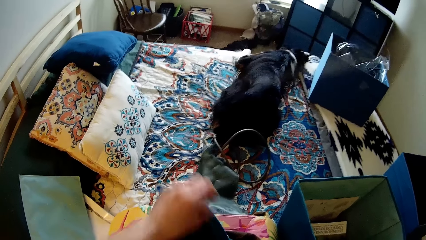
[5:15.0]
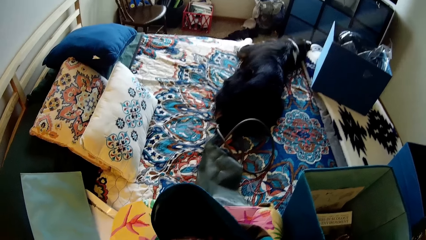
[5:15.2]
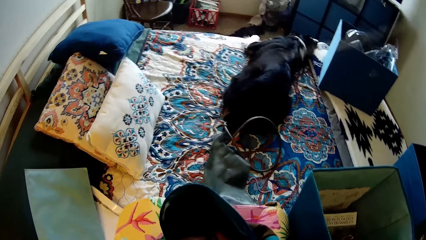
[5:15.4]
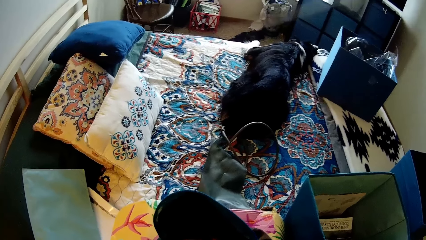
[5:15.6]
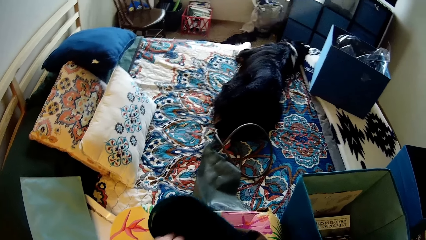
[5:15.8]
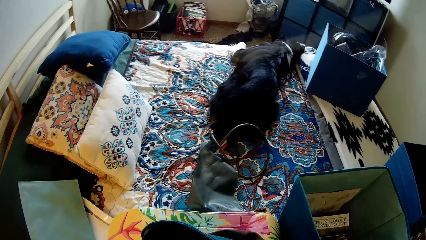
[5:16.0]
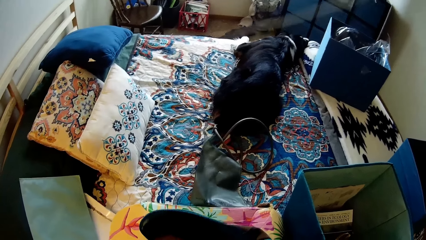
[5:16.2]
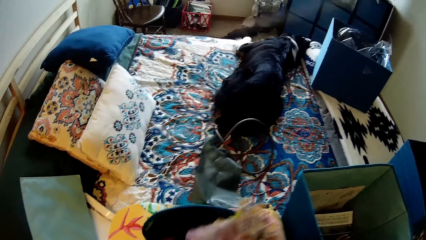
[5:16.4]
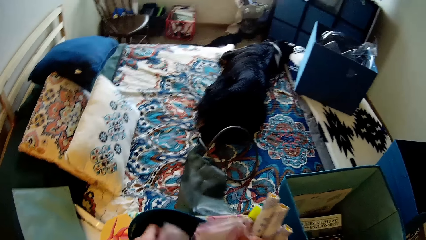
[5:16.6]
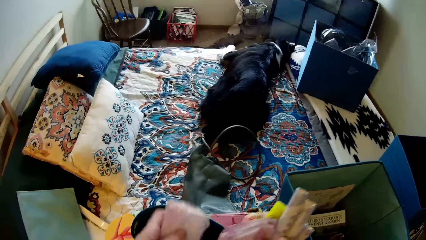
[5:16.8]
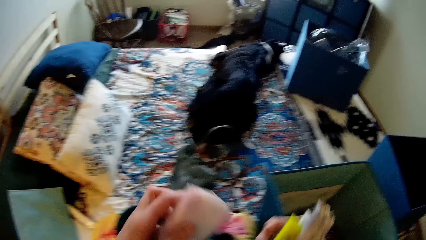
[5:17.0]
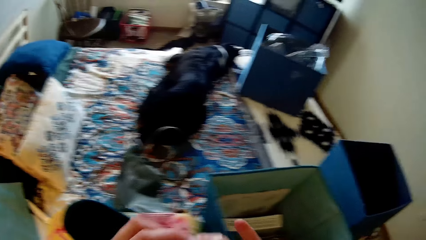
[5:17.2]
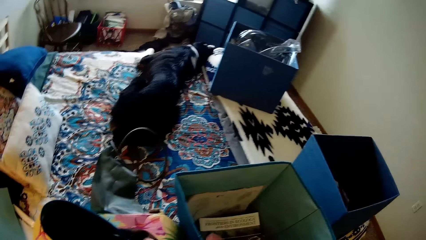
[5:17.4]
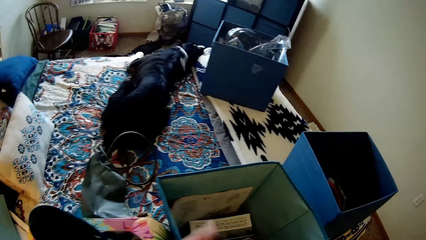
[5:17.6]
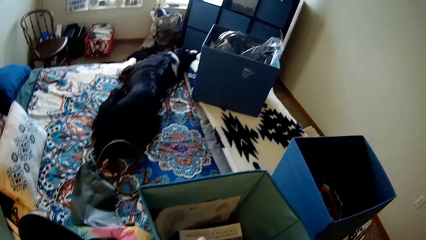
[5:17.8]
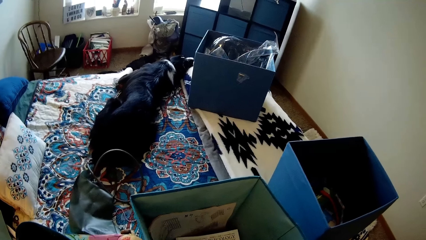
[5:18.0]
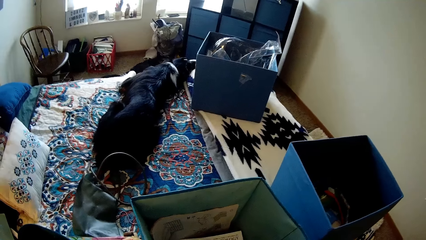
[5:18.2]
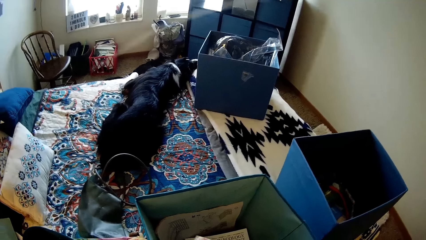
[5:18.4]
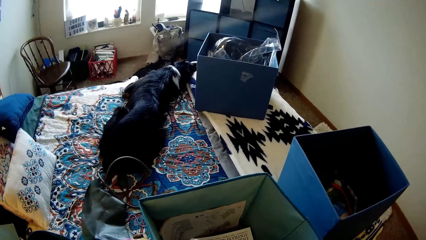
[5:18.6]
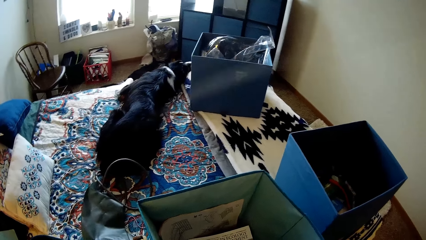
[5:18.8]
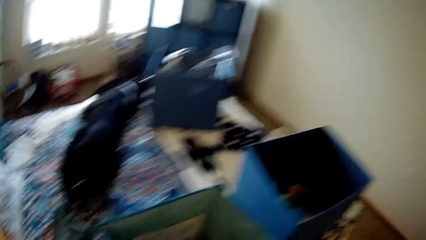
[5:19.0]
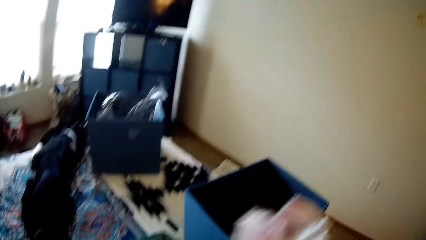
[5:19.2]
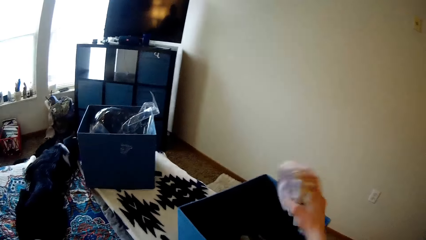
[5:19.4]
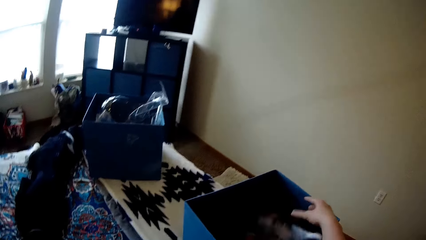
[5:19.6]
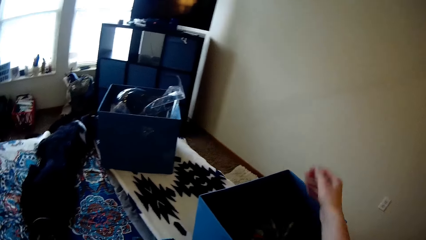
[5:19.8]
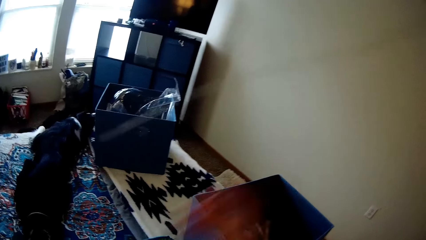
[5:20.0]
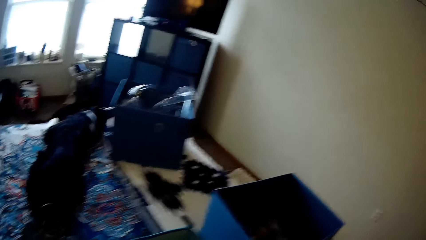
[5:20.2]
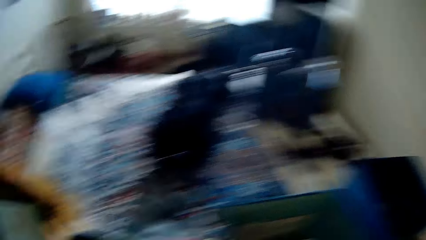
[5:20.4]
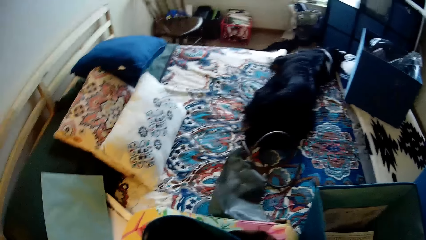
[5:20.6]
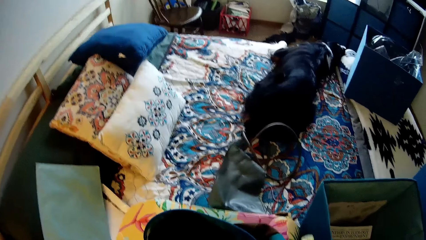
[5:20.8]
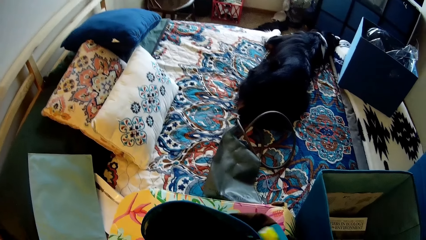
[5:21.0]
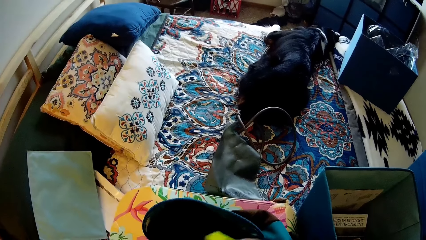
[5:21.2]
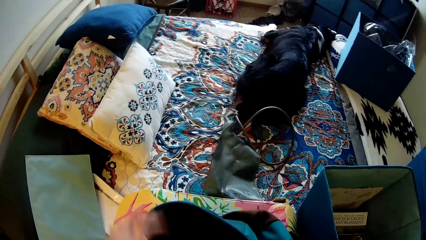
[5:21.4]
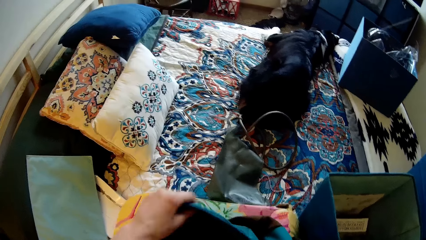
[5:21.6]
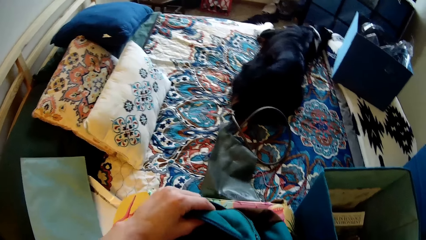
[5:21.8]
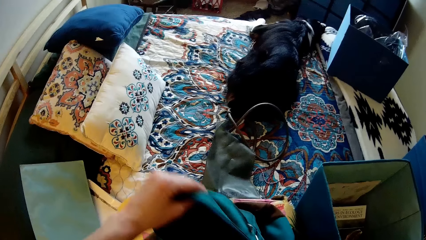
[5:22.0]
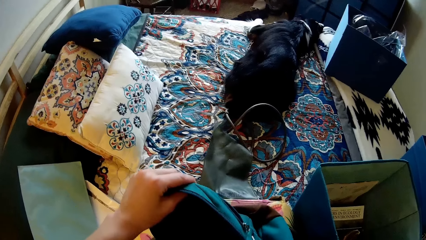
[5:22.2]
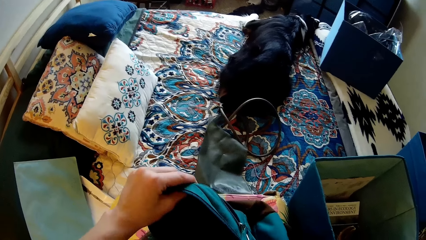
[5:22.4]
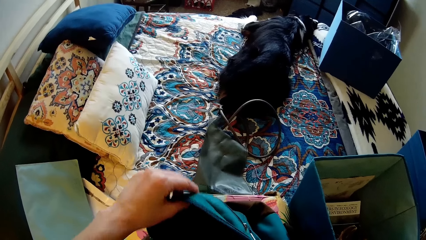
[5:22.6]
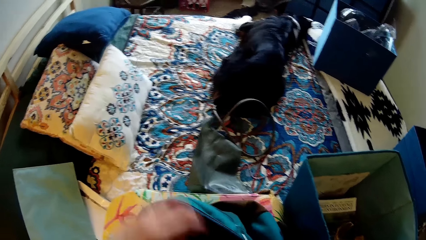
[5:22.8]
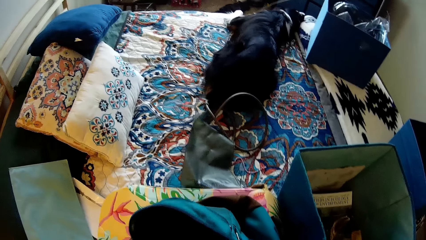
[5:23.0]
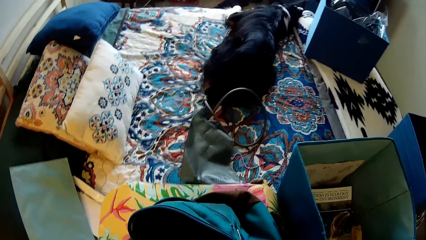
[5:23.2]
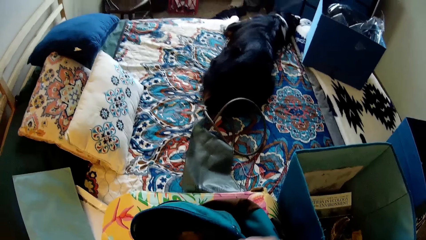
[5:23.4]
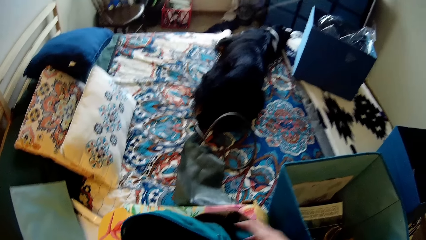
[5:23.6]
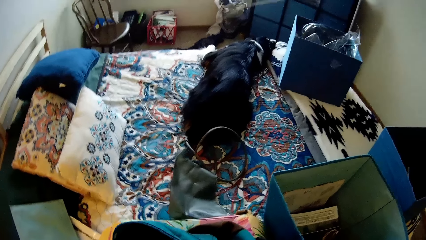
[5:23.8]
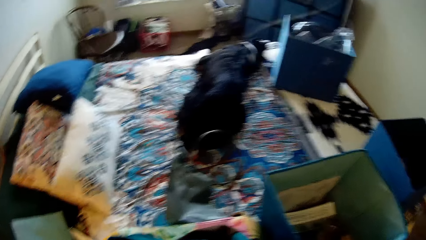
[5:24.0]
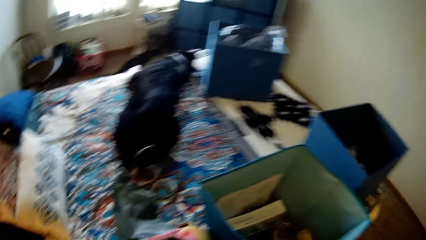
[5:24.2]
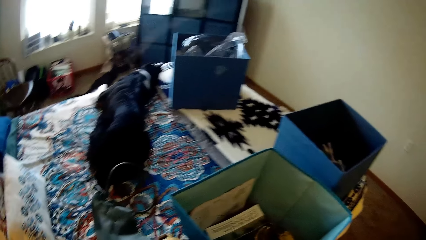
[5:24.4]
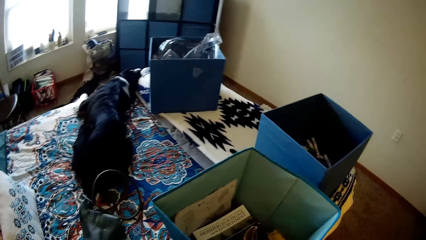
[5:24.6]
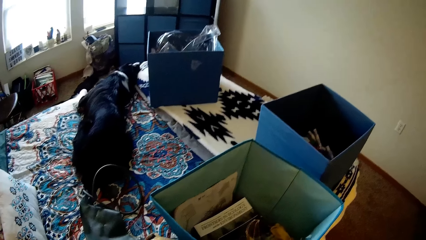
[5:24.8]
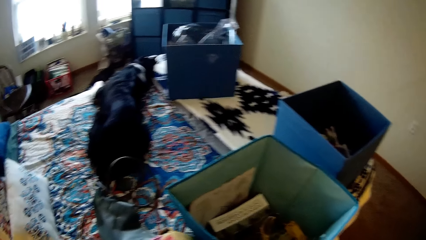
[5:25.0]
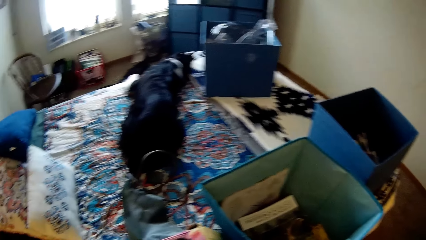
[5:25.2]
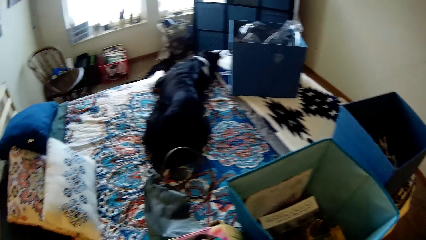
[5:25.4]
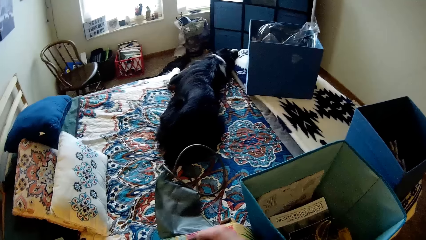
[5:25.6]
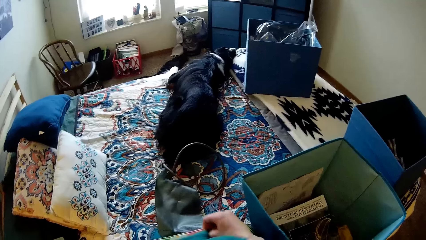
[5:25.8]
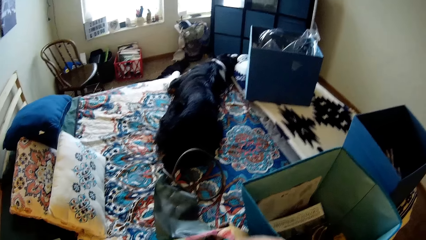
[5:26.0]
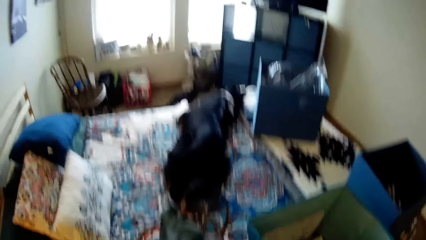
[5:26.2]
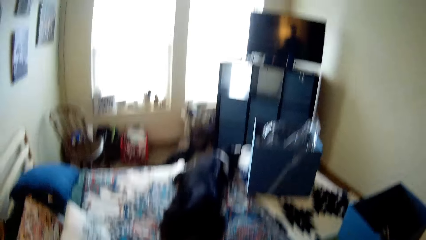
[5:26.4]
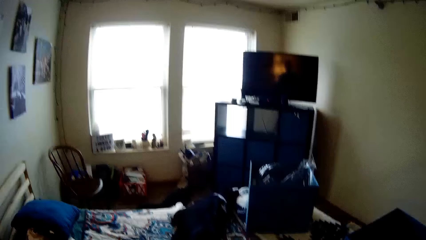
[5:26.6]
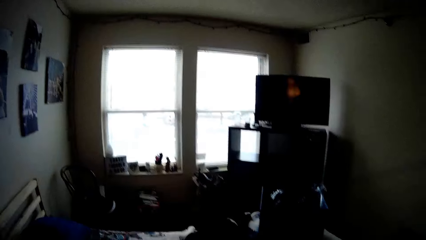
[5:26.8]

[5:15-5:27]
The camera wearer picks paper rolls in the bag. She drops some paper in the box with her right hand. She searches in the bag.

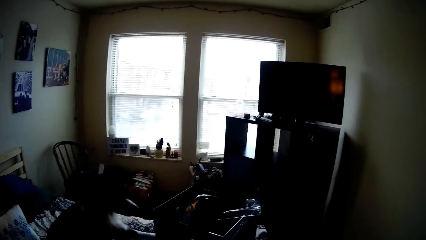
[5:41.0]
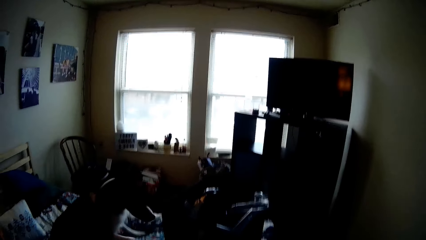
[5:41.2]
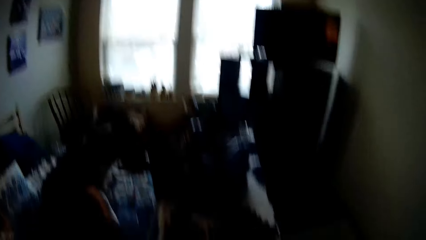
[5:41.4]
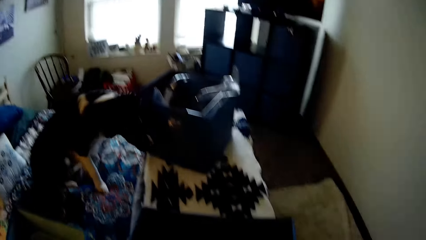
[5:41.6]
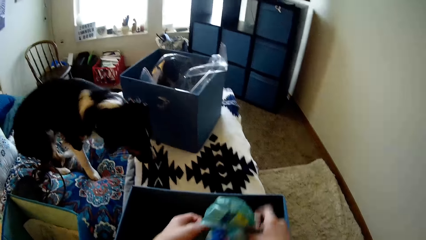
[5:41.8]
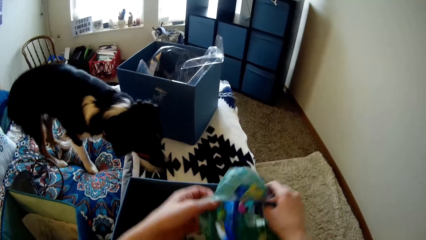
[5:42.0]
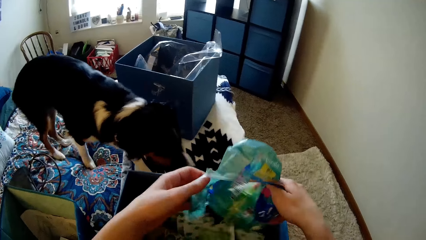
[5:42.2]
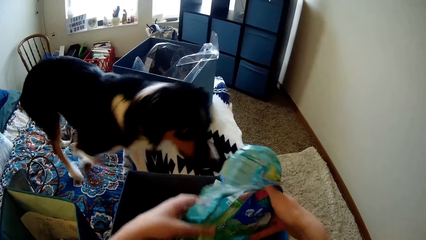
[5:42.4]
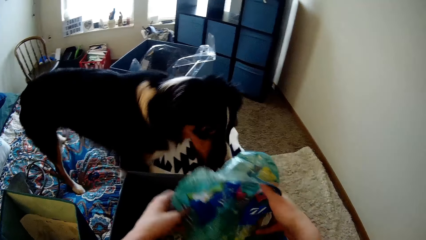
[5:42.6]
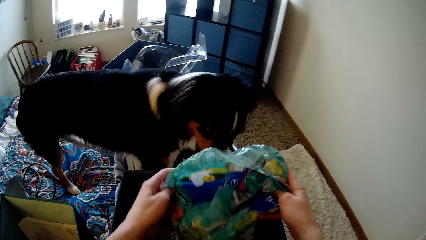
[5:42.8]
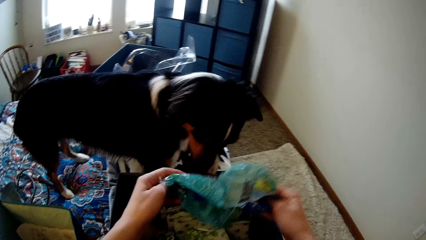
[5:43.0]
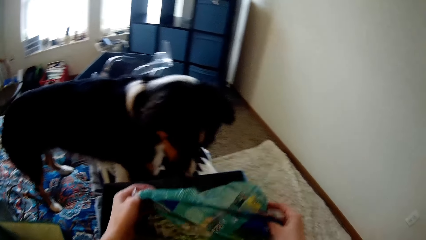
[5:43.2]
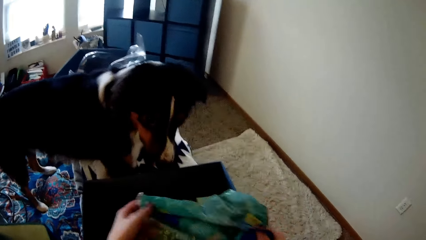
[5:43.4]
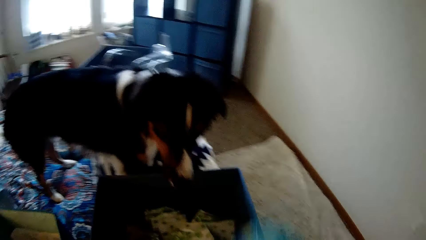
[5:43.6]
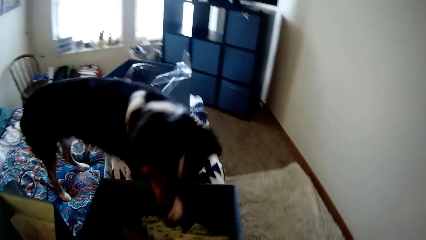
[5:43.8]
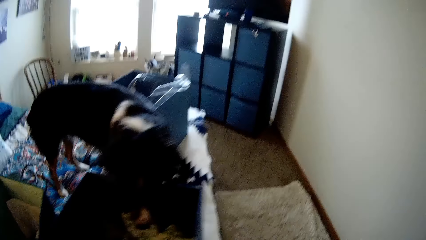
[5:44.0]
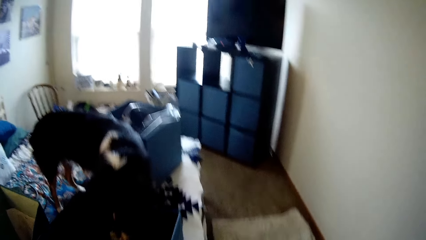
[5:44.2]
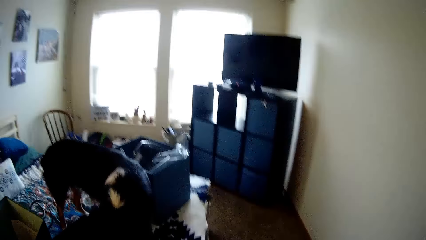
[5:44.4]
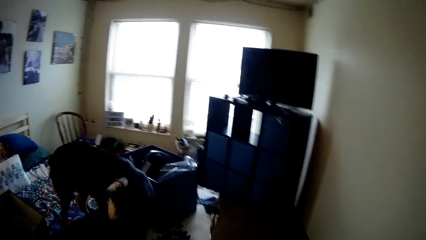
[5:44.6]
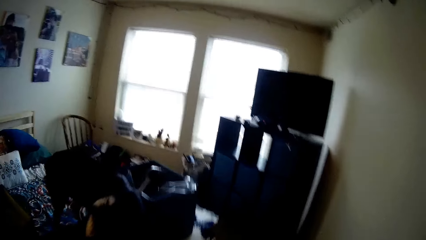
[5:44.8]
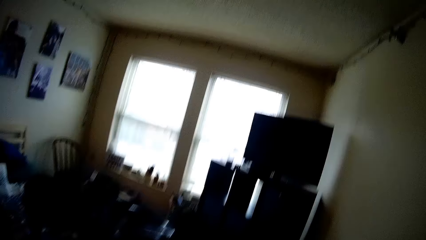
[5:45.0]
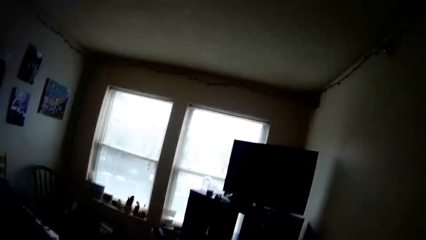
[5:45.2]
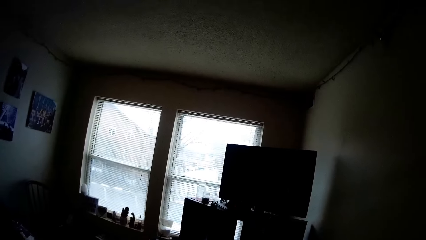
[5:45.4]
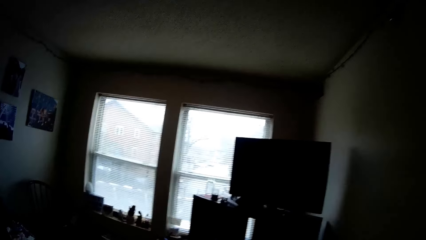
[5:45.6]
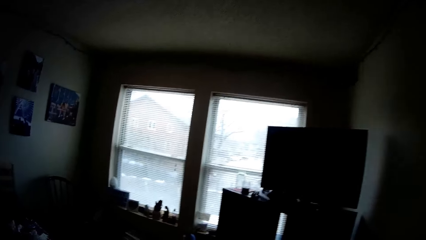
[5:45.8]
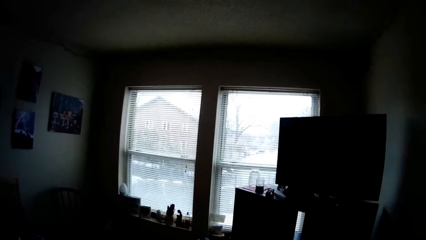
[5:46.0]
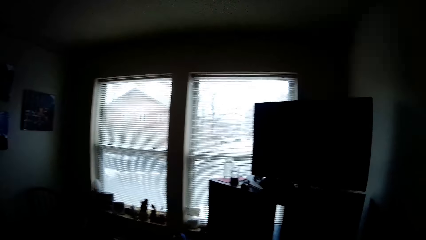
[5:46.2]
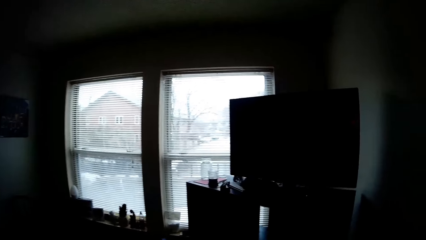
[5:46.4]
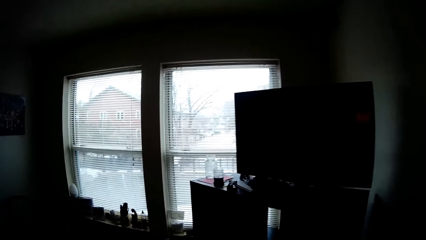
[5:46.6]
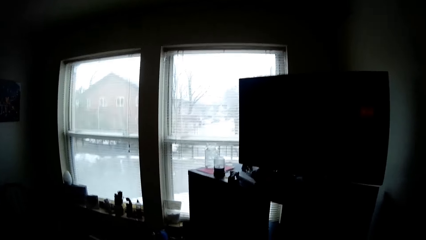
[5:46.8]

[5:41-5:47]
The camera wearer holds a nylon with both hands. They pick a shower cap in the bag.
